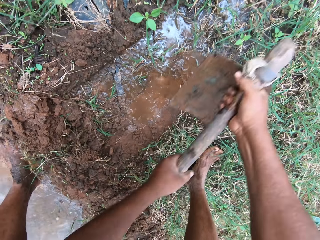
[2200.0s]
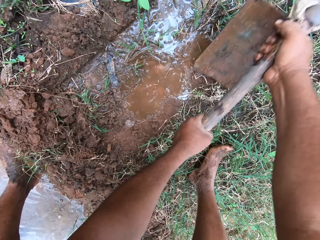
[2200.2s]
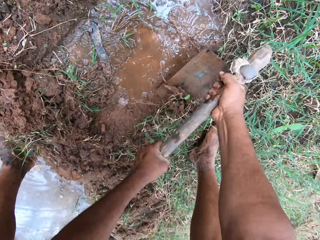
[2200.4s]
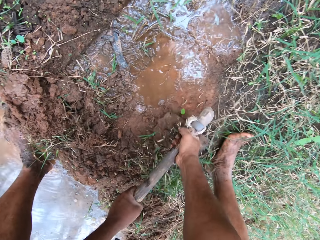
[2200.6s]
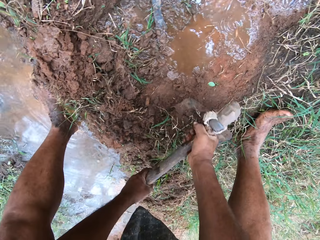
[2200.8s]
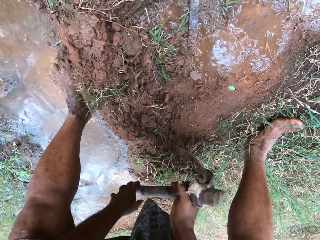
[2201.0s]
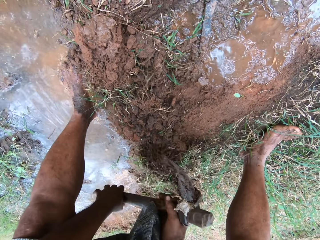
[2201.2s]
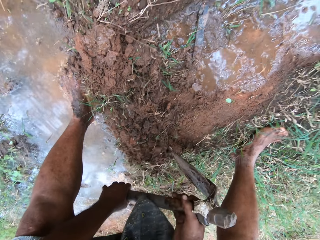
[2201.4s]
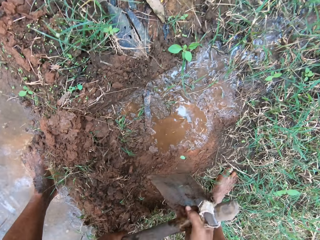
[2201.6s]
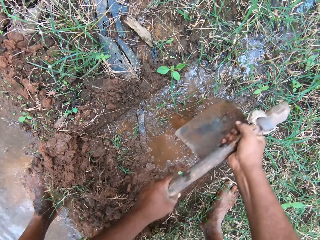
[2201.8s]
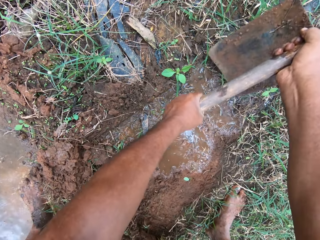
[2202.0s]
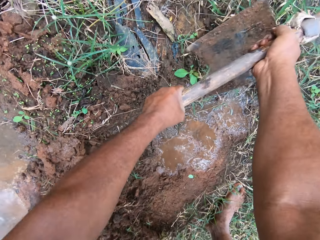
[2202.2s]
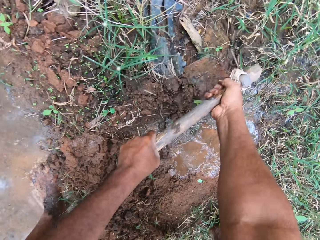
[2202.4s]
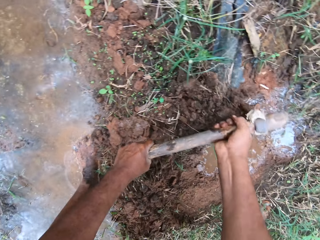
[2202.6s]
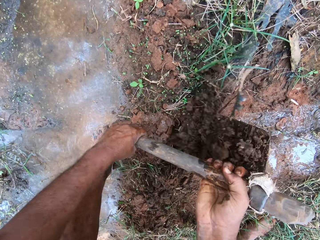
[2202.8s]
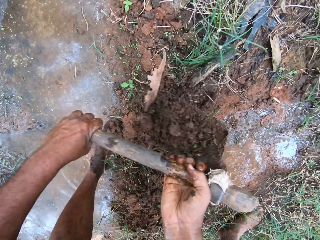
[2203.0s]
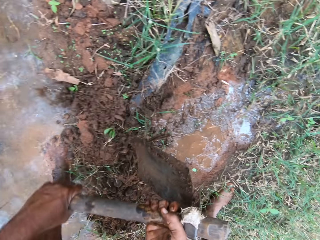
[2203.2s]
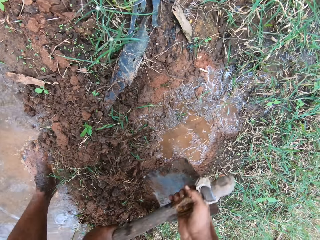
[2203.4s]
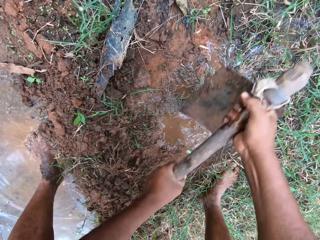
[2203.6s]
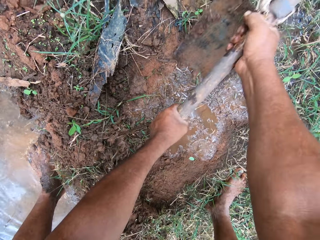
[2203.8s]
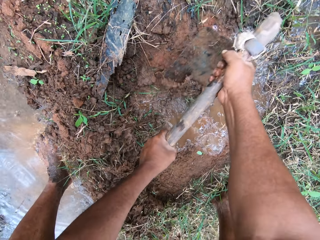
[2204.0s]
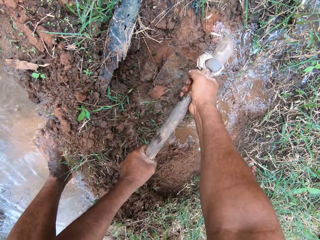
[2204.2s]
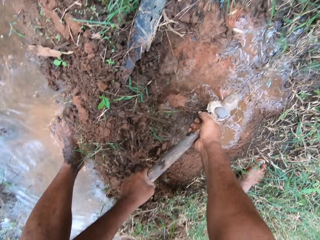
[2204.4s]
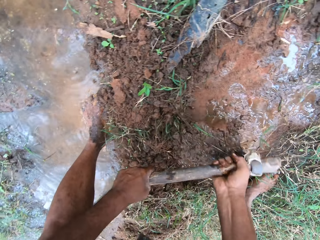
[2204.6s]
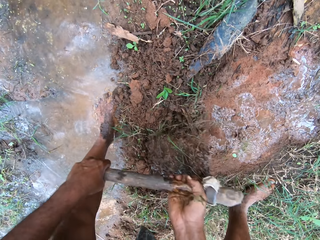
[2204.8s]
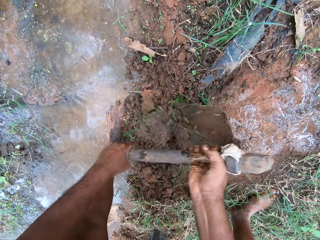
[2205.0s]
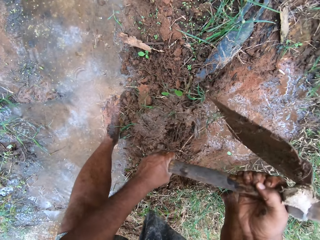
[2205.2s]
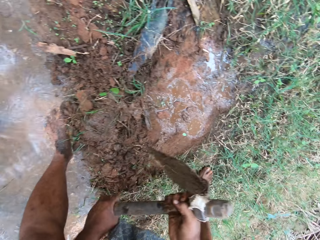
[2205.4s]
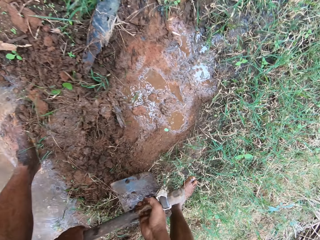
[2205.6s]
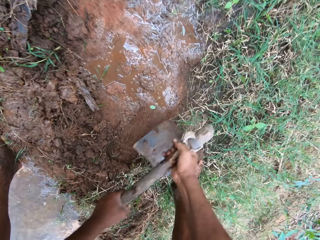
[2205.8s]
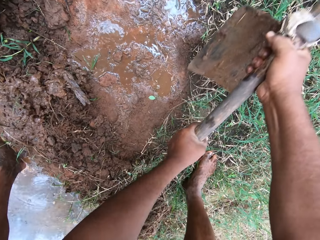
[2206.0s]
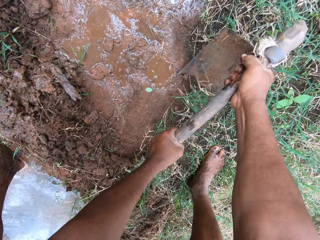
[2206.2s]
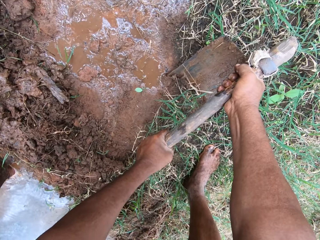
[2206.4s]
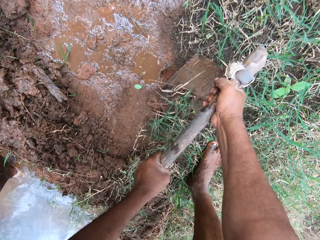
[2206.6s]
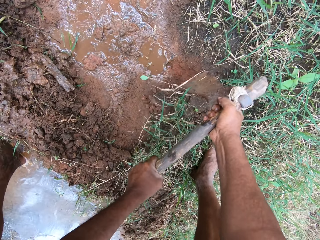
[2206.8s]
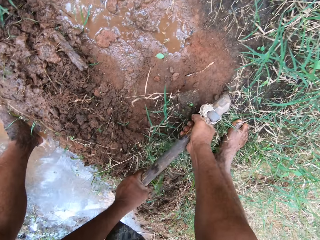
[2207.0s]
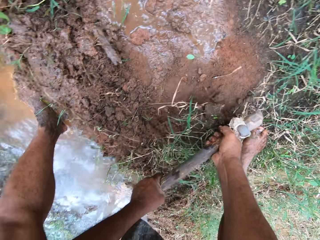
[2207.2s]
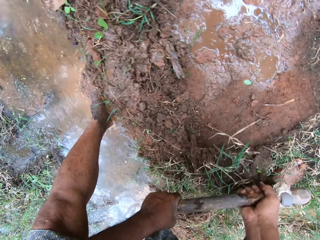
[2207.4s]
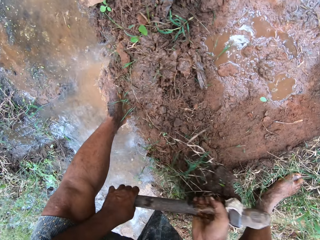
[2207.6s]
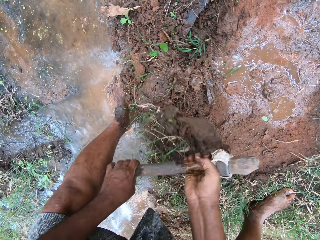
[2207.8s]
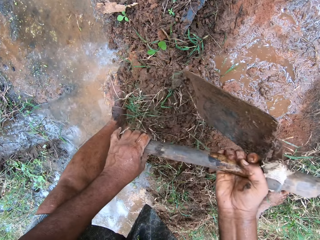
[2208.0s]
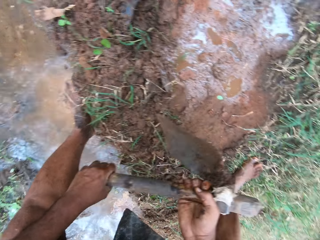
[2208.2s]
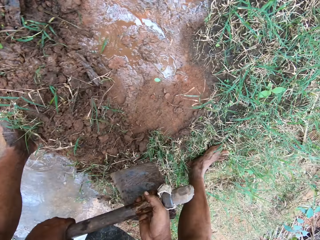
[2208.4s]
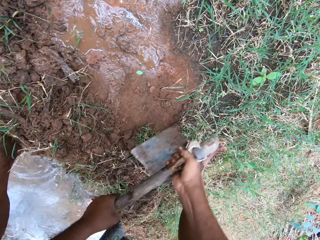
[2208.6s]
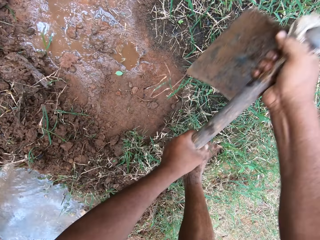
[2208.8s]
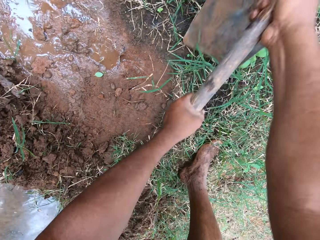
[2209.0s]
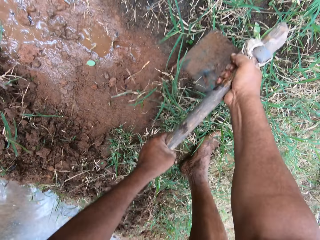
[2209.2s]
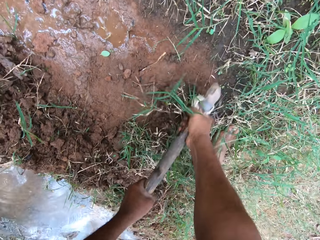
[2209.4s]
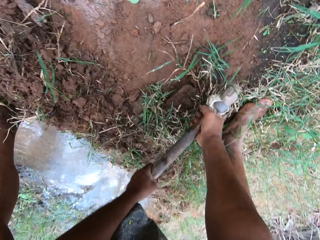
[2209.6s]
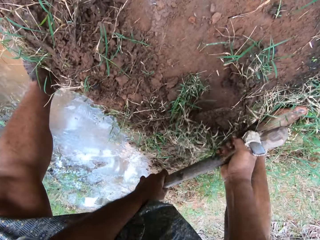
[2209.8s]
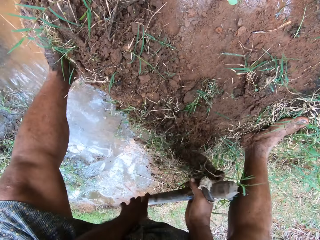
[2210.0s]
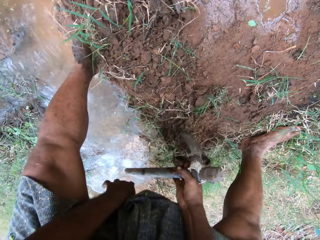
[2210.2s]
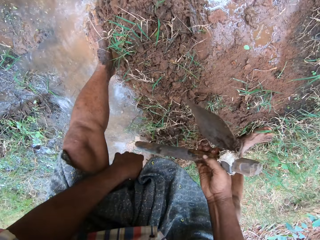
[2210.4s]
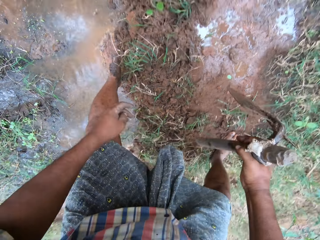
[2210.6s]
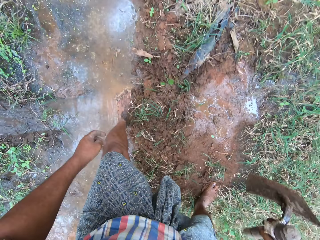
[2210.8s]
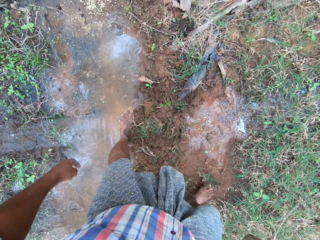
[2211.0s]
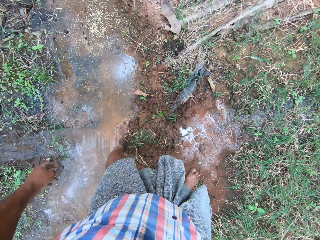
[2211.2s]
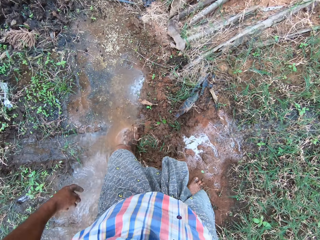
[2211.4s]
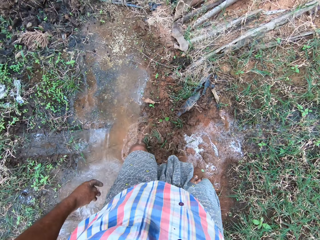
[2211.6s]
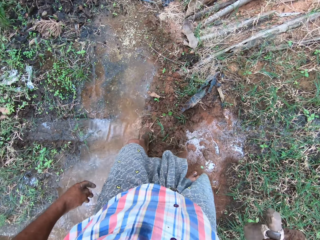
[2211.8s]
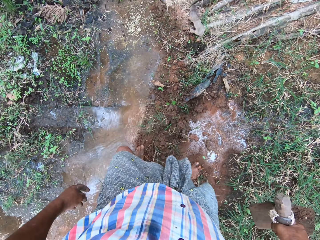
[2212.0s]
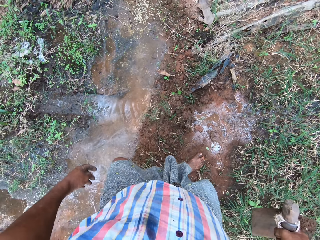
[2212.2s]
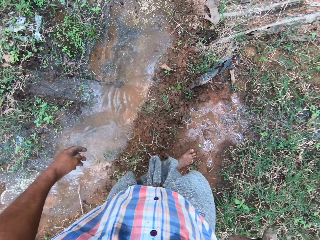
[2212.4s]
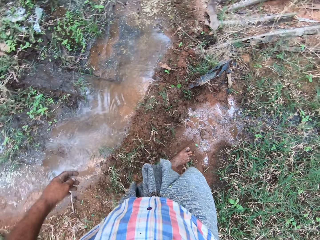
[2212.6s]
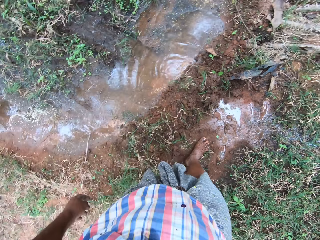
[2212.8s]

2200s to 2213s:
The camera wearer steps on the ground.

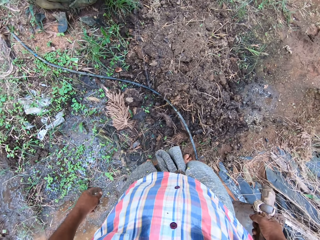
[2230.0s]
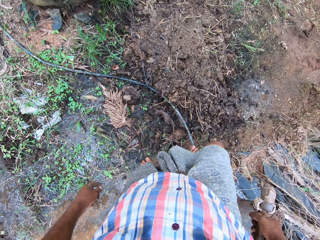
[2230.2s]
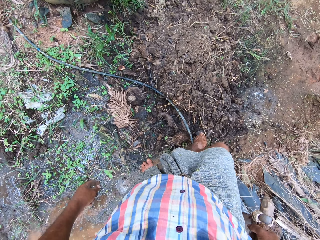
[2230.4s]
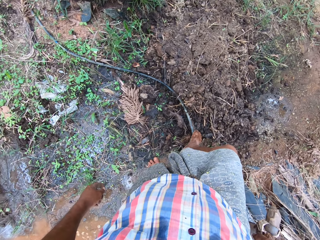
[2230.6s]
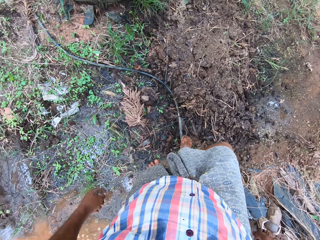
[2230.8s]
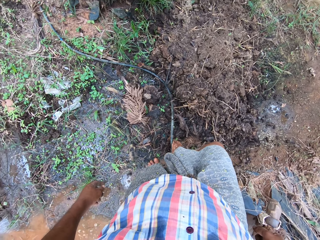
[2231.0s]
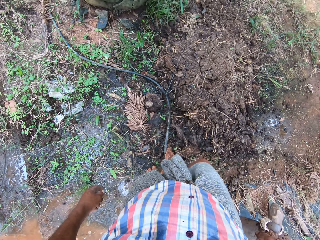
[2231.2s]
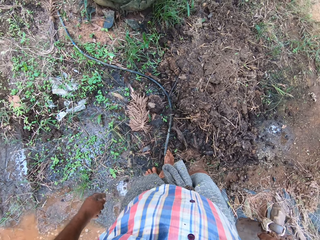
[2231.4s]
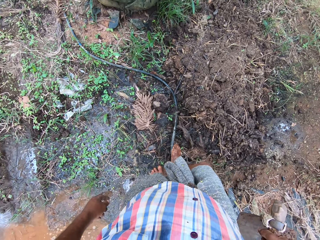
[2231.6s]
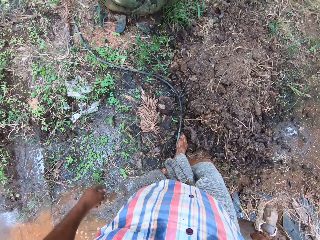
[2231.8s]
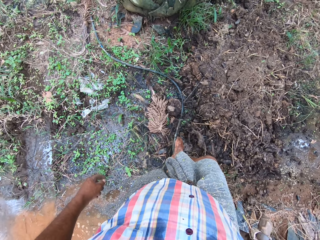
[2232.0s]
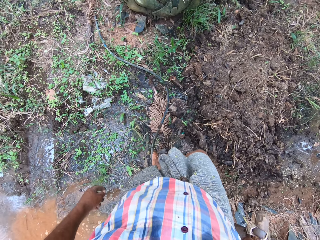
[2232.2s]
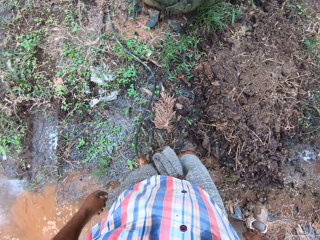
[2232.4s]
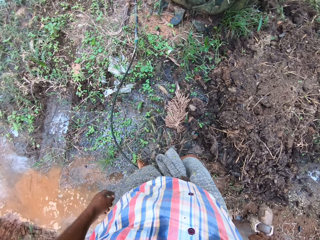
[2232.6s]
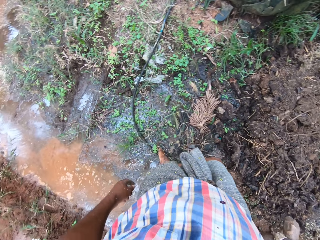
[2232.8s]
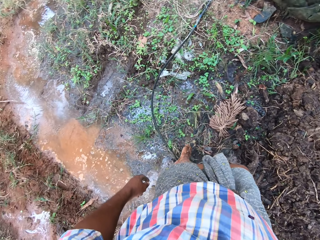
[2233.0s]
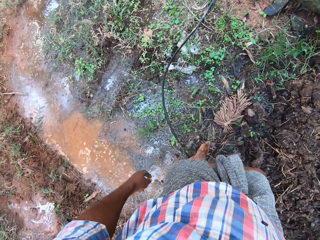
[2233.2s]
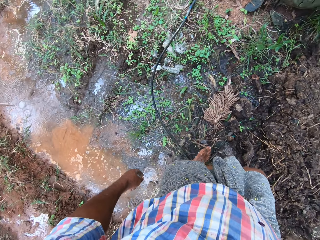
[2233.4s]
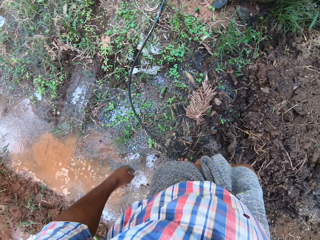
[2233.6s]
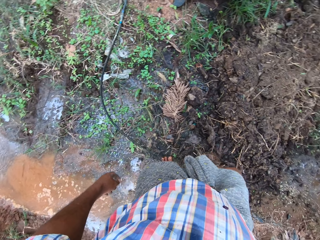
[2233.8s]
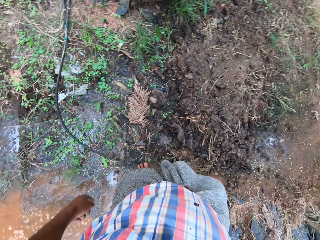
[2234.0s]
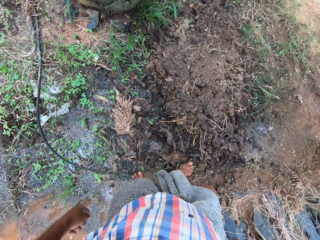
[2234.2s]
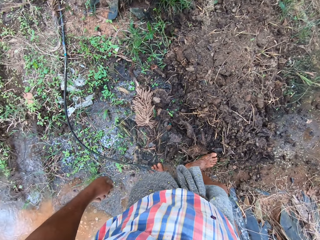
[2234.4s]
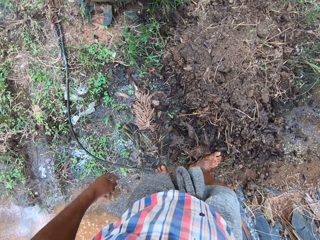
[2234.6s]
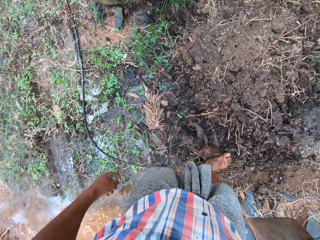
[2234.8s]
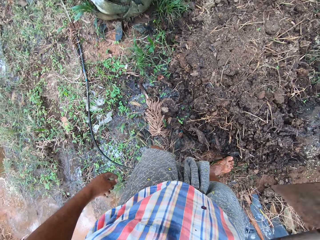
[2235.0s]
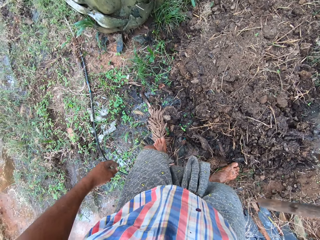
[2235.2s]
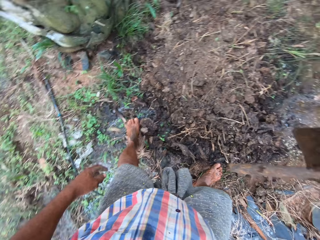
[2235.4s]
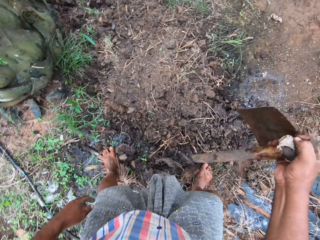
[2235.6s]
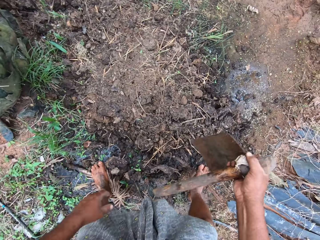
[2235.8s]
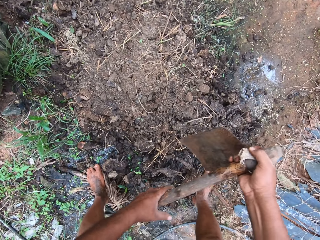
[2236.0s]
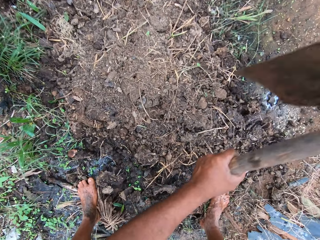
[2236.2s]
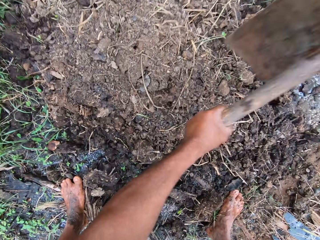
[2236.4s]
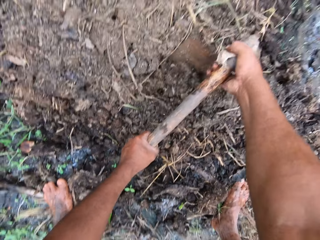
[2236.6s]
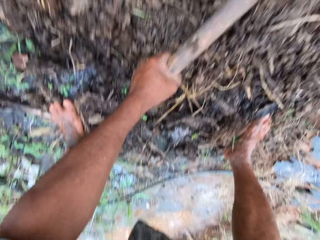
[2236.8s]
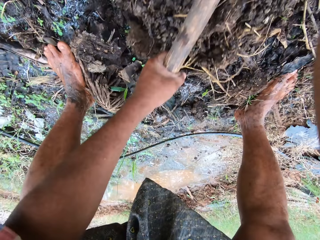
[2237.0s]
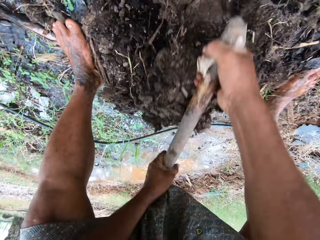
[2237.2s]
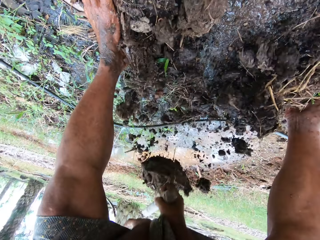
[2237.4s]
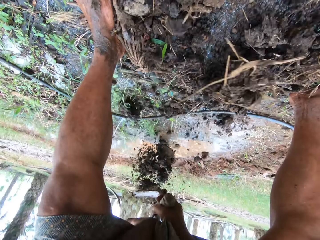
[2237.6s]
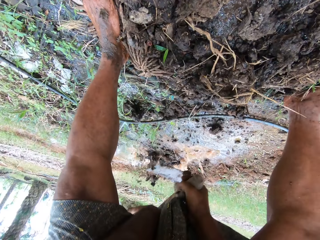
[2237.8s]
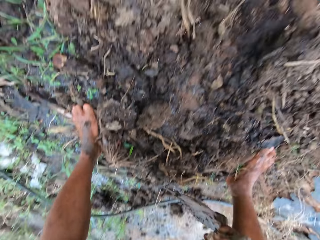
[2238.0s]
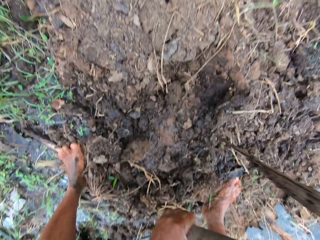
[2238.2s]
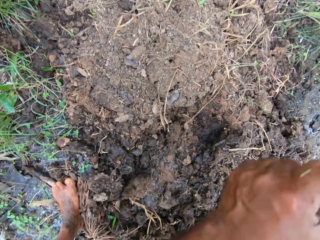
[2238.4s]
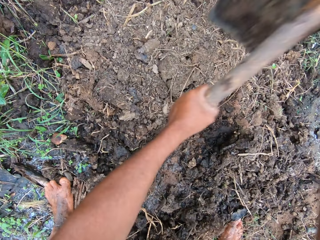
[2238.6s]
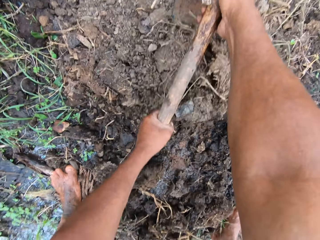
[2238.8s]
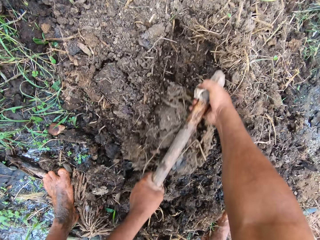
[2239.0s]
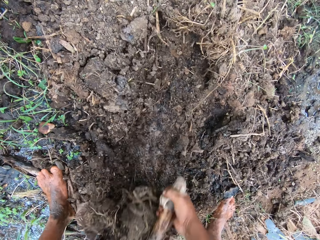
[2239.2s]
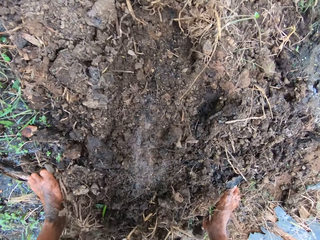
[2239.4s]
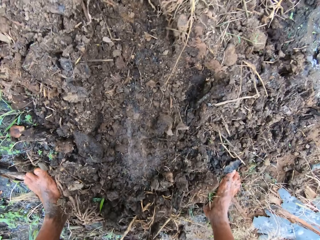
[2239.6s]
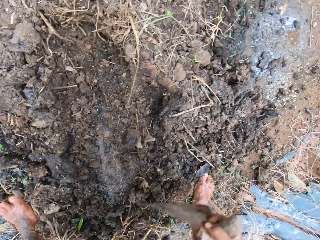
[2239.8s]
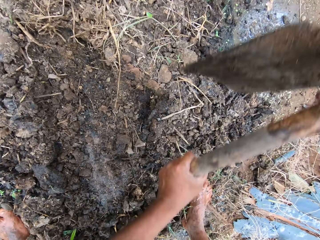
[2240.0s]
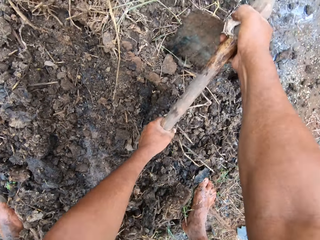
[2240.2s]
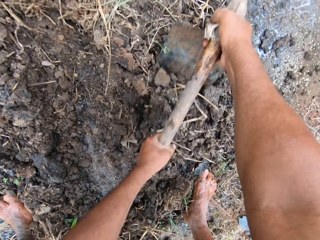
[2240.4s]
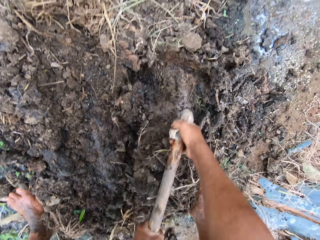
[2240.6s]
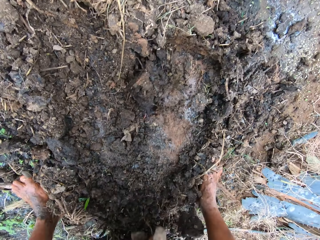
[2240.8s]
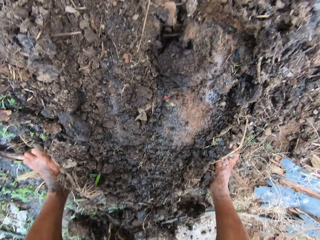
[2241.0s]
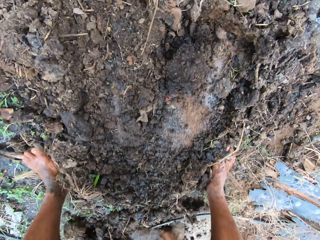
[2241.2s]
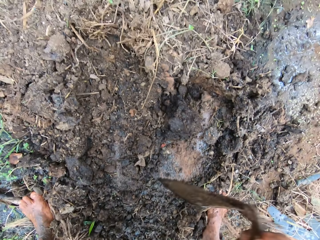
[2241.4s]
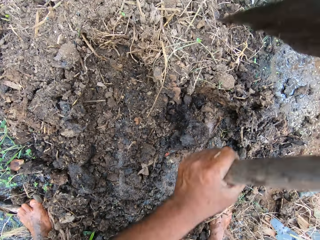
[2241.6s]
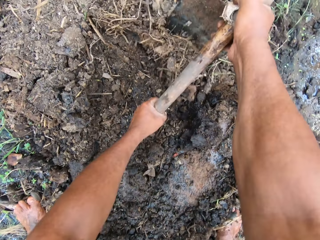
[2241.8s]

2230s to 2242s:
The camera wearer moves the cable with his leg. He pushes the water pipe. He digs the ground with the hoe.
